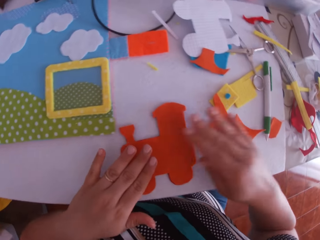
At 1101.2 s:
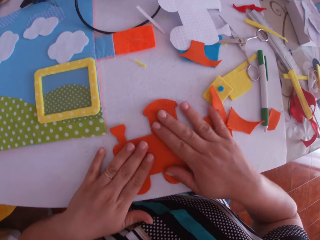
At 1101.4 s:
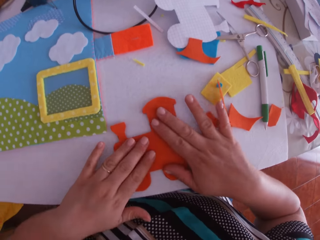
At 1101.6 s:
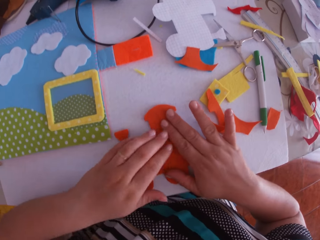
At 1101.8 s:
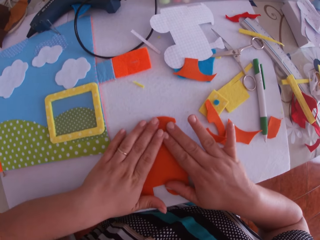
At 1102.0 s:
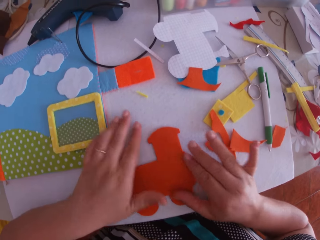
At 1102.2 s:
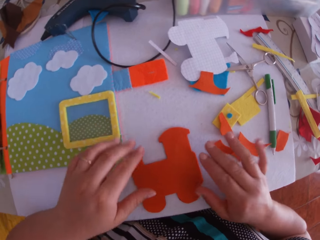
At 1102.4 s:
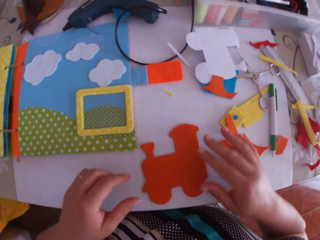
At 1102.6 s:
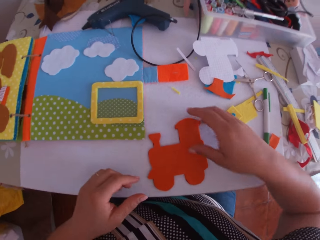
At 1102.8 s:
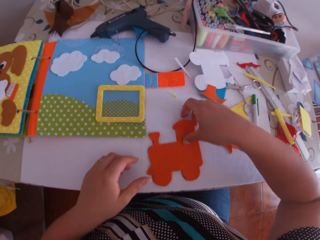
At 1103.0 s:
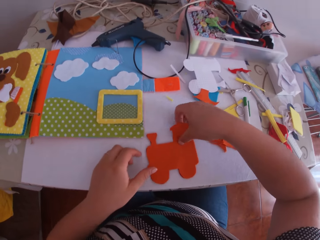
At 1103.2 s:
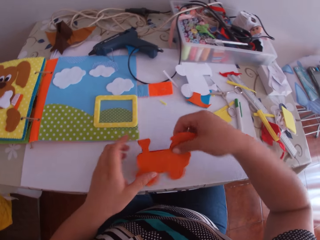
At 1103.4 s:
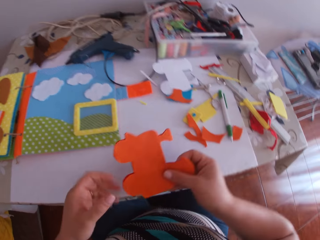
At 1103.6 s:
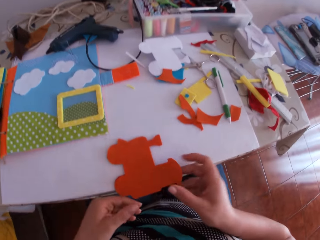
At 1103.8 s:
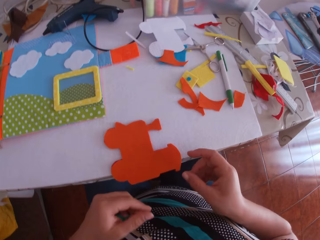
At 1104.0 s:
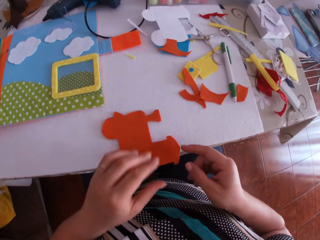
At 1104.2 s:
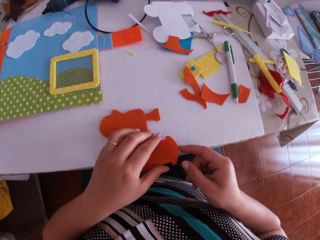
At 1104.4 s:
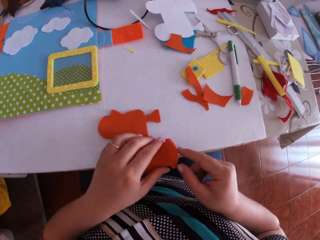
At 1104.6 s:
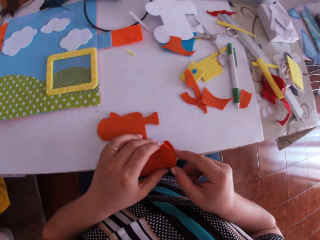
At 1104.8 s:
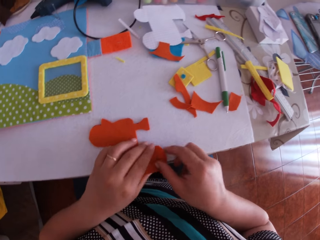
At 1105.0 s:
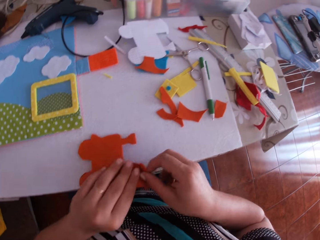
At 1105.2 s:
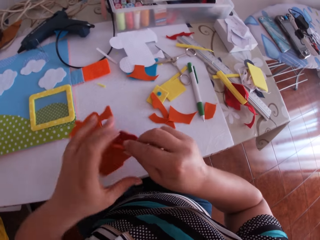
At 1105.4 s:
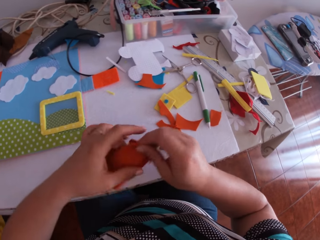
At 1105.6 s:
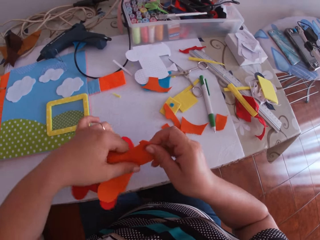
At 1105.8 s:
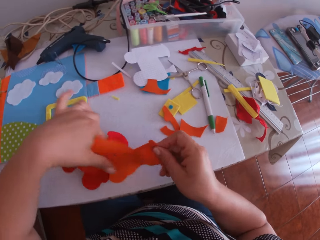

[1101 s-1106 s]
The camera wearer swings her hand. She touches the felt train craft. She swings her hand. She lifts the cardboards with her right hand. She places the cardboards on the table with her right hand. She swings her hand. She picks up the felt train craft. She separates the red and yellow cardboard with both hands. She holds the felt train craft.

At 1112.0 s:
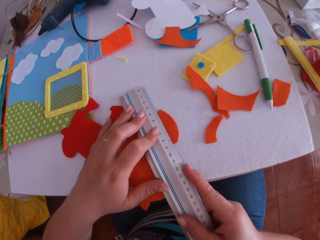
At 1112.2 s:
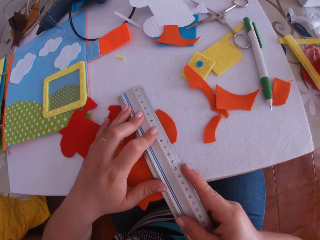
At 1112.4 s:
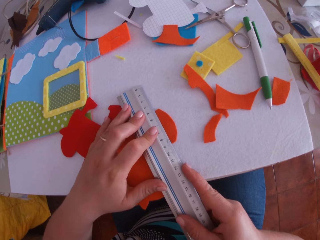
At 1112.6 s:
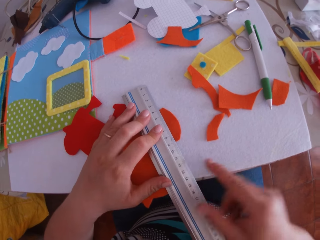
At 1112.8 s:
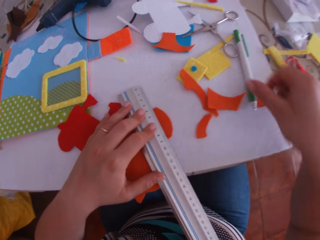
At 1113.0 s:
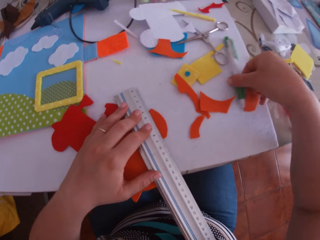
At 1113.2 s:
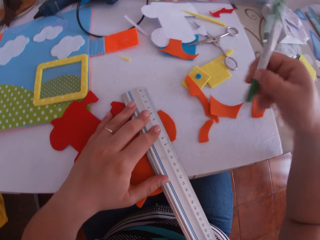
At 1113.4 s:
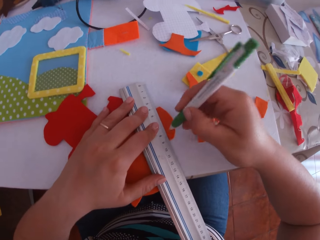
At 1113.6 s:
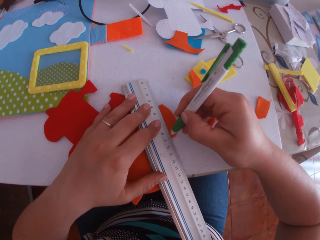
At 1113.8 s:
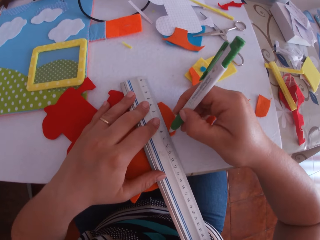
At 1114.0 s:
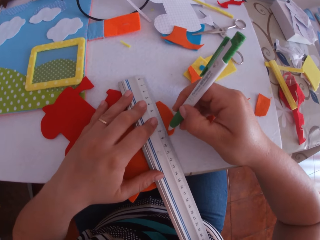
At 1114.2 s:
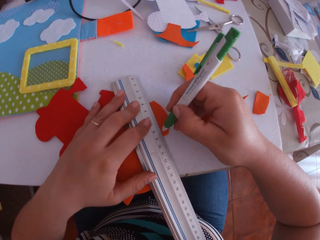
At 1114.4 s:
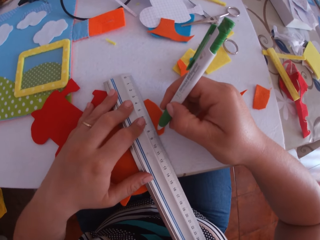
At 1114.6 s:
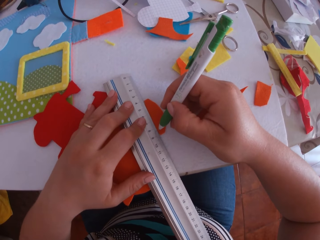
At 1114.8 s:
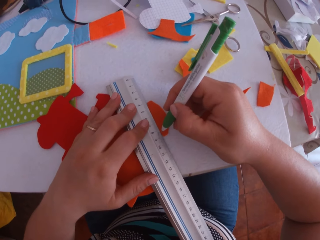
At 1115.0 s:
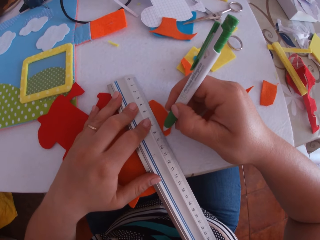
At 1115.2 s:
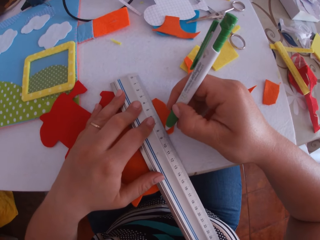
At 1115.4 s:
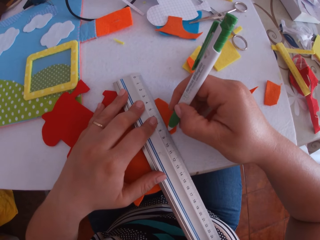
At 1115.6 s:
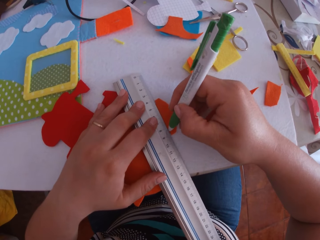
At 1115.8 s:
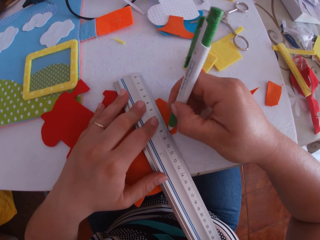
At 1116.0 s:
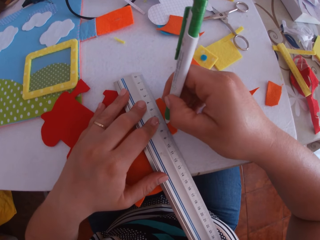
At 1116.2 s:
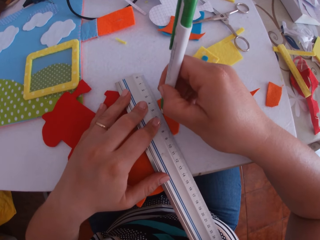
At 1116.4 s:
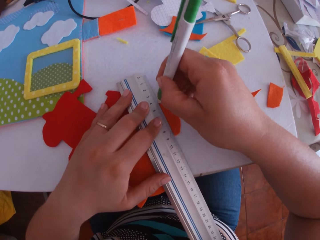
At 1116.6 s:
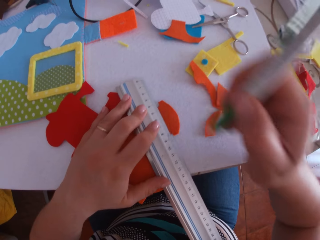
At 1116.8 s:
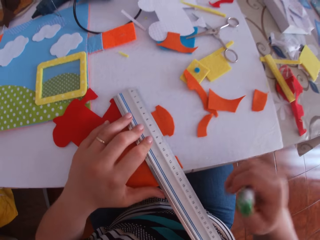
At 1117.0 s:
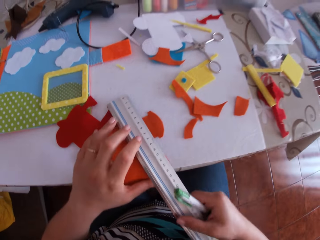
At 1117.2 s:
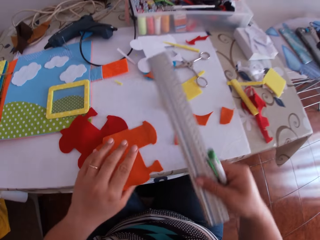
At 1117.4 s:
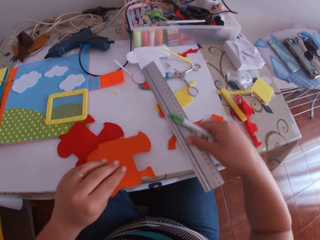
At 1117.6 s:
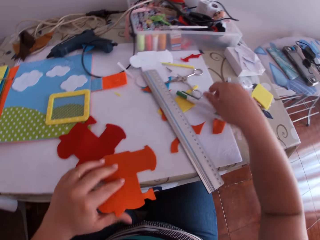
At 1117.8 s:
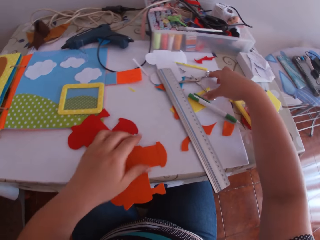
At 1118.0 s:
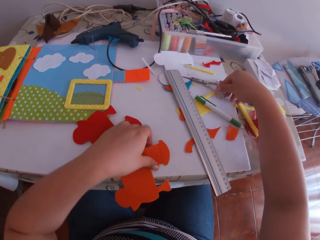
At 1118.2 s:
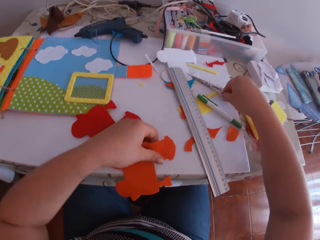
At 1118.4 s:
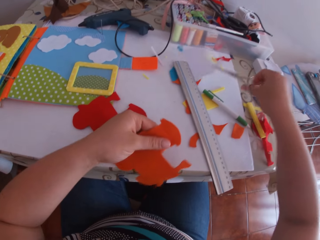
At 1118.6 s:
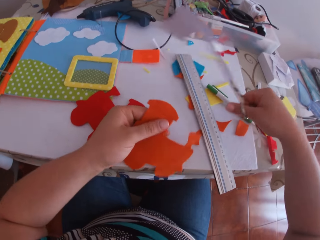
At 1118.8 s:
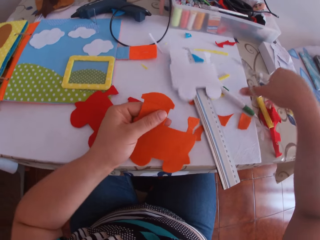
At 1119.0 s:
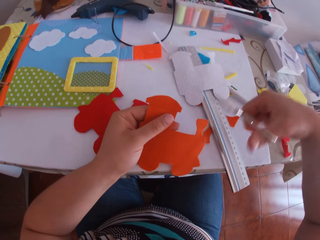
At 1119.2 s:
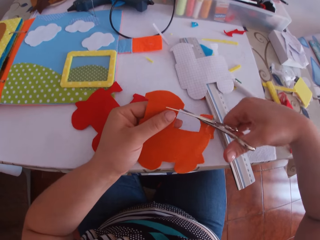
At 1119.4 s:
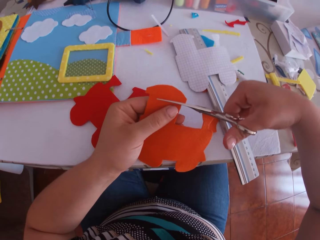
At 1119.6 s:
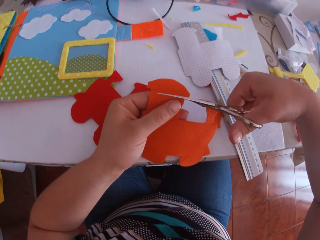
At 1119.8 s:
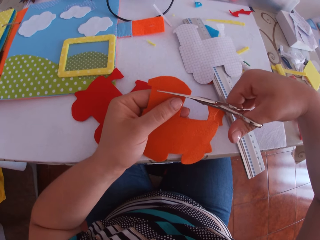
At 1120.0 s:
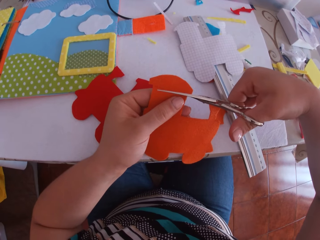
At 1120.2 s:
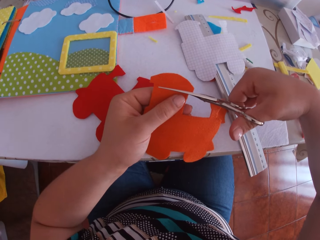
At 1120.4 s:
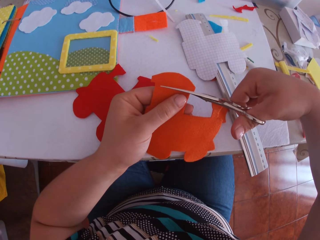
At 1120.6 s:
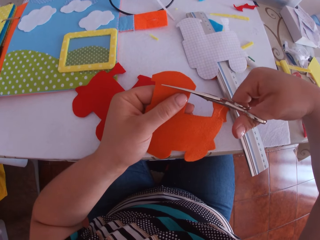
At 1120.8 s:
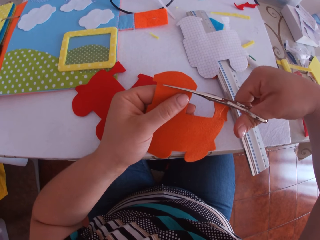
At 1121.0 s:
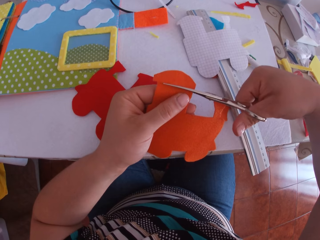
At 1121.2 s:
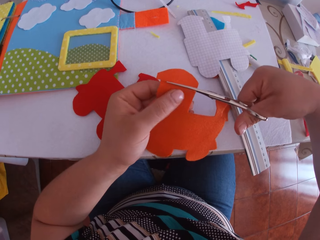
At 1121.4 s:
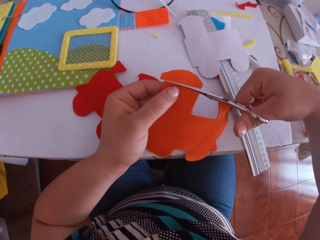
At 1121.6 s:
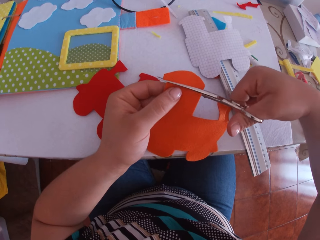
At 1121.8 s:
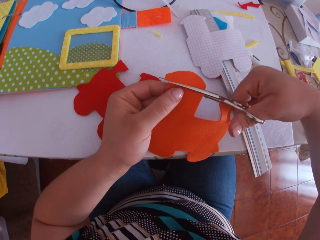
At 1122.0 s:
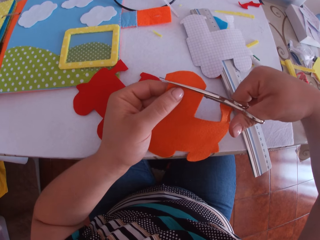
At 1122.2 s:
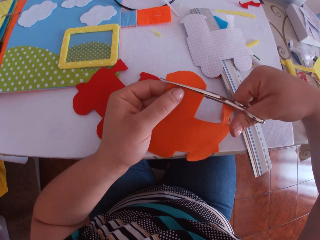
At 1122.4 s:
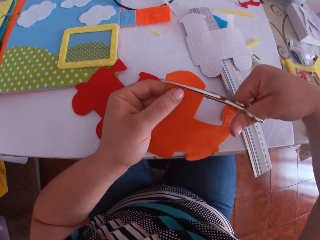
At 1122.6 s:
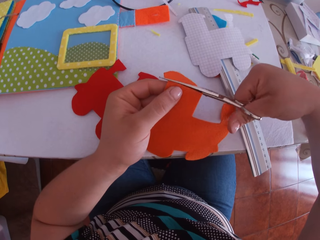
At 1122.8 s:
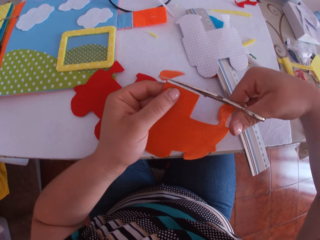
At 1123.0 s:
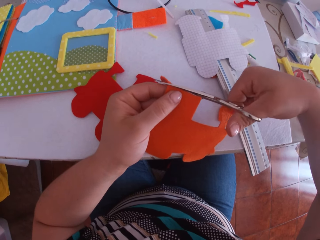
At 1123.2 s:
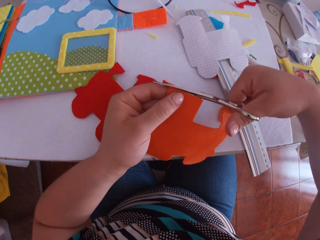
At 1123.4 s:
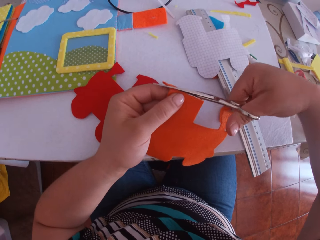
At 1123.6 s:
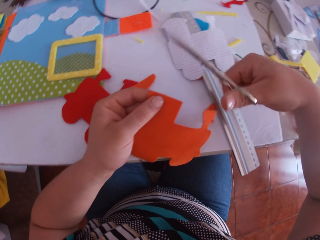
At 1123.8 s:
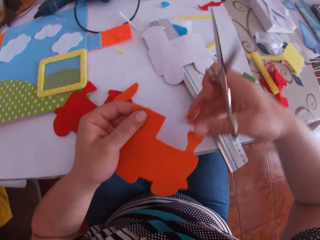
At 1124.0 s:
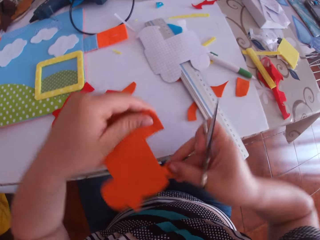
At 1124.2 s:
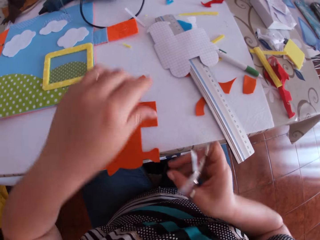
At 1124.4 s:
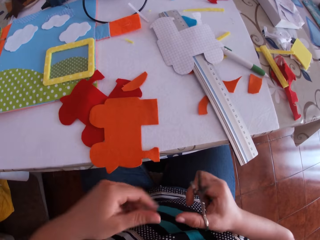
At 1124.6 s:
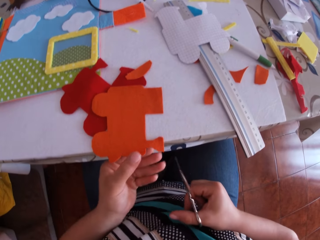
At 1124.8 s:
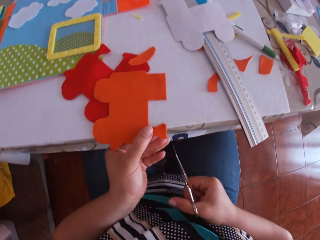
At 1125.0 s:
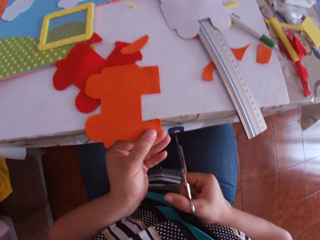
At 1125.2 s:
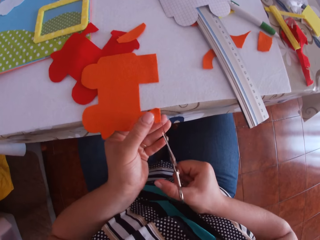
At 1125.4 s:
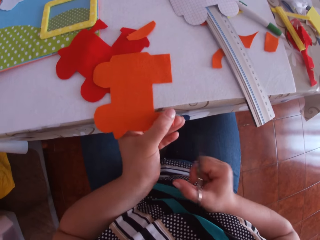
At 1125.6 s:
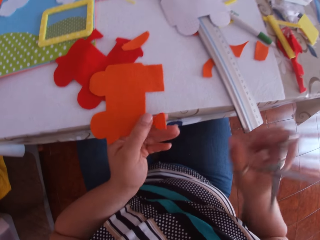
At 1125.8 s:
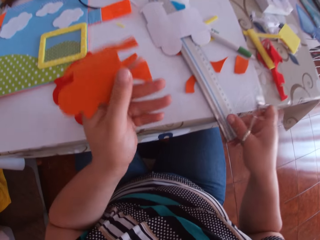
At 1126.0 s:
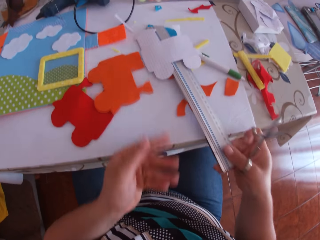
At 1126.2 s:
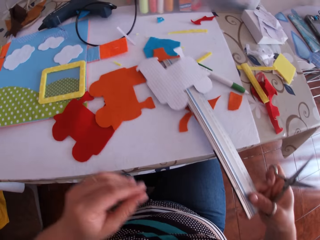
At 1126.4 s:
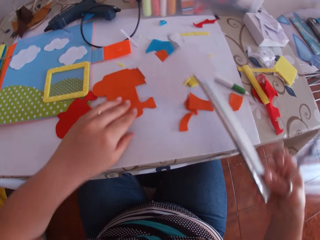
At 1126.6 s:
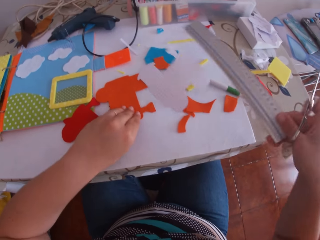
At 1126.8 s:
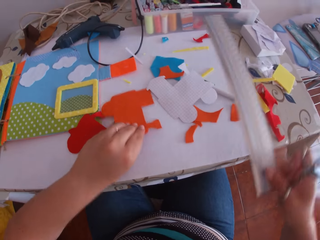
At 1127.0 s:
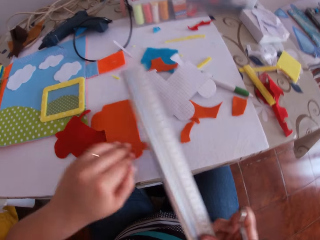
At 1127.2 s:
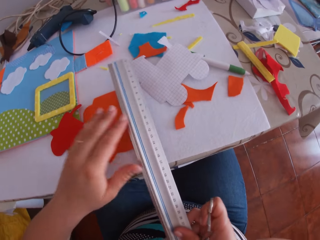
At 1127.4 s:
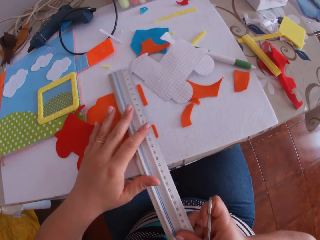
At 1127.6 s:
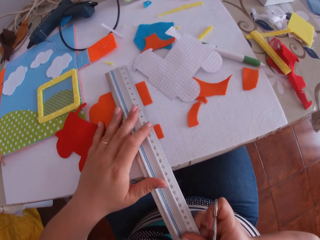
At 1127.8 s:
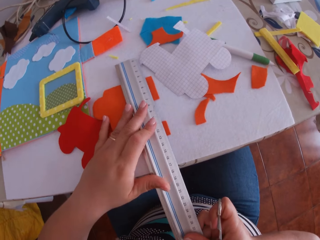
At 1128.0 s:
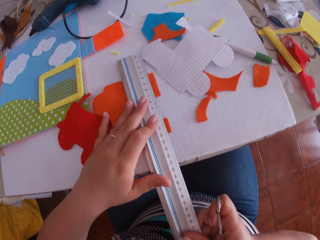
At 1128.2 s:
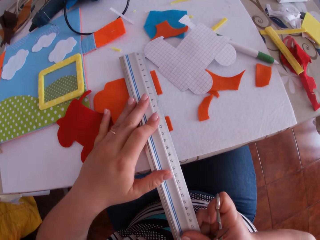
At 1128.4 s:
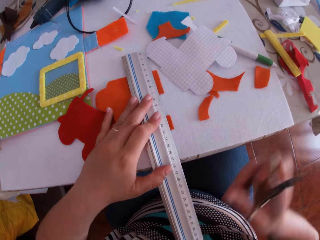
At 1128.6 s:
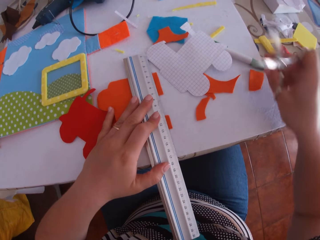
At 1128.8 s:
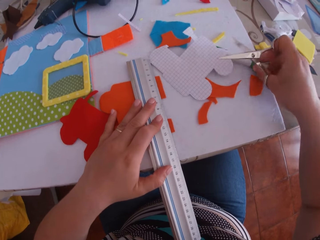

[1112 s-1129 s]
The camera wearer stares at the felt train craft. She swings her hand. She picks up a pen on the table with her right hand. She marks the orange cardboard with the pen. She swings her hand. She picks up a ruler with the right hand. She places the ruler on the table with her right hand. She places the pen on the table with her right hand. She lifts the orange cardboard with her left hand. She swings her hand. She picks up the scissors on the table with her right hand. She cuts the orange cardboard with the scissors in her right hand. She swings her hand. She places the orange cardboard on the table with her left hand. She swings her hand. She touches the felt train craft. She swings her hand. She drops the felt train craft. She picks up the ruler on the table with her right hand. She swings her hand. She pulls the felt train craft. She places the ruler on the orange cardboard with her right hand. She places her left hand on the ruler. She swings her hand.
